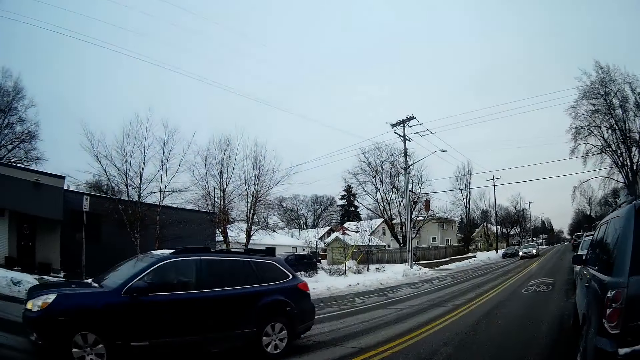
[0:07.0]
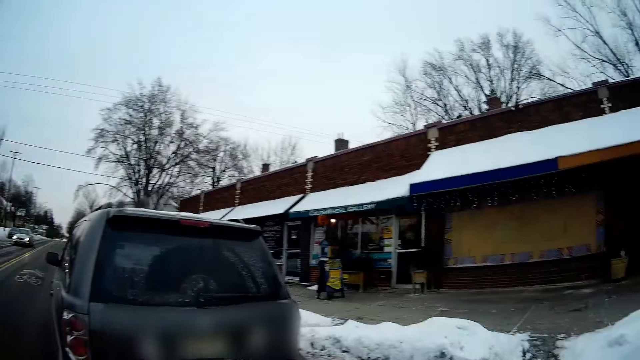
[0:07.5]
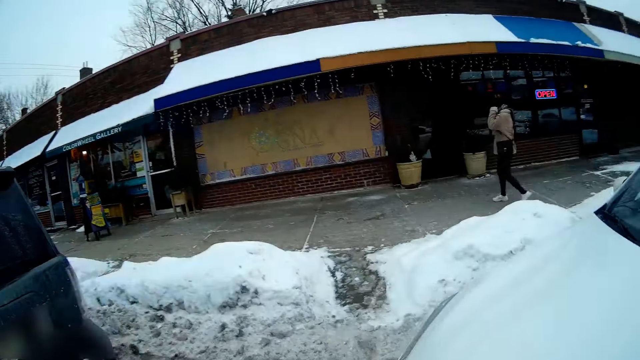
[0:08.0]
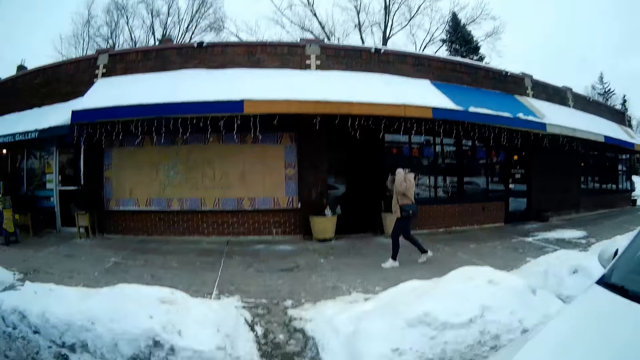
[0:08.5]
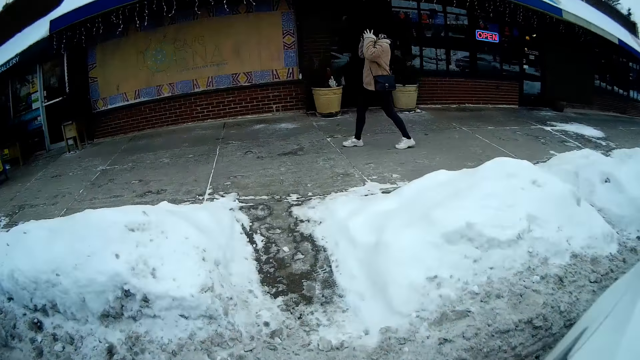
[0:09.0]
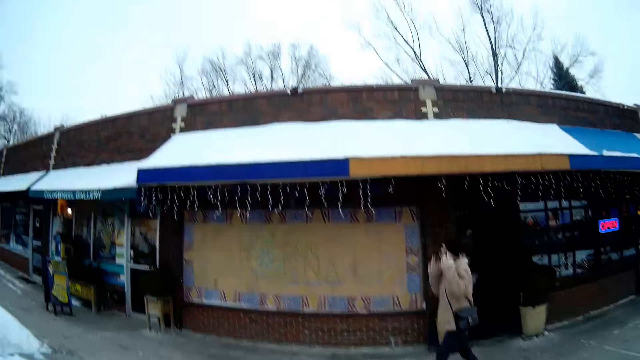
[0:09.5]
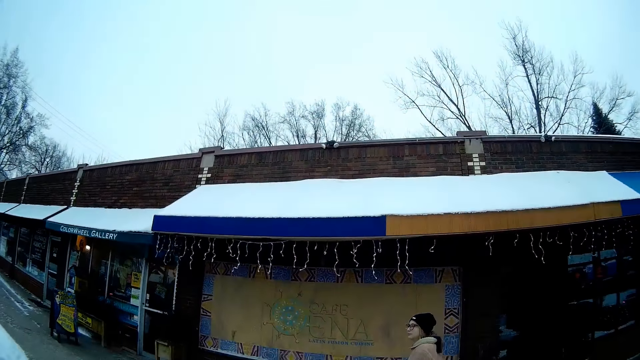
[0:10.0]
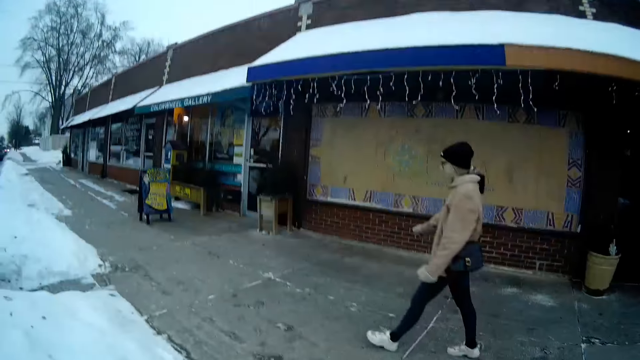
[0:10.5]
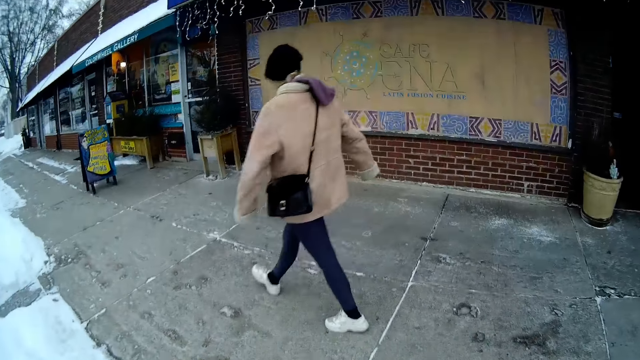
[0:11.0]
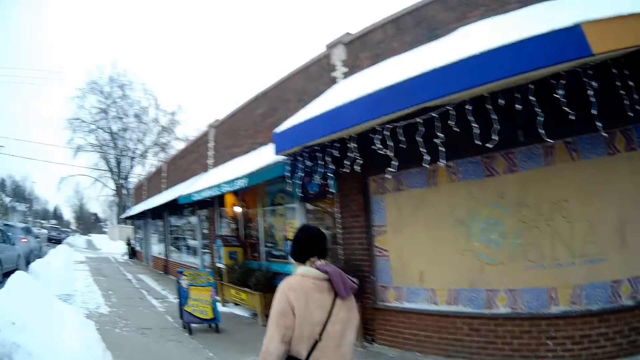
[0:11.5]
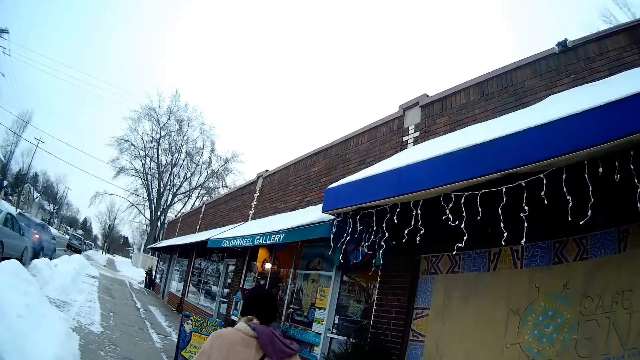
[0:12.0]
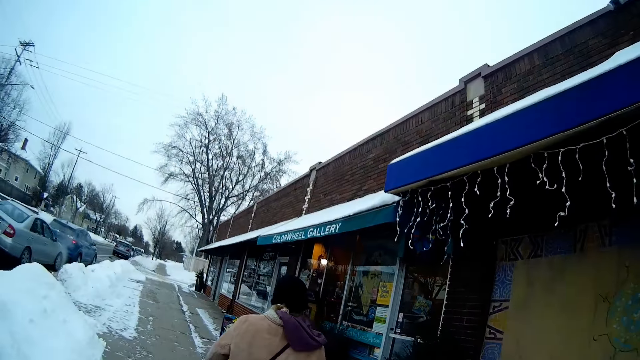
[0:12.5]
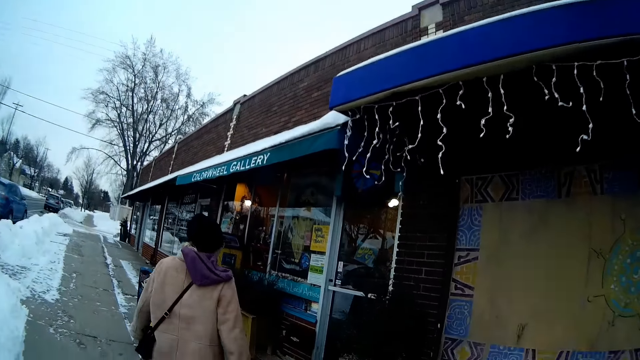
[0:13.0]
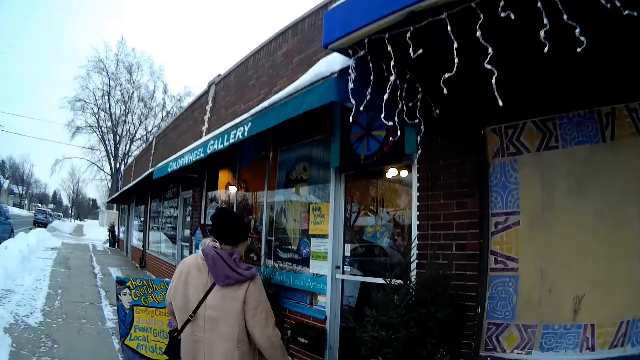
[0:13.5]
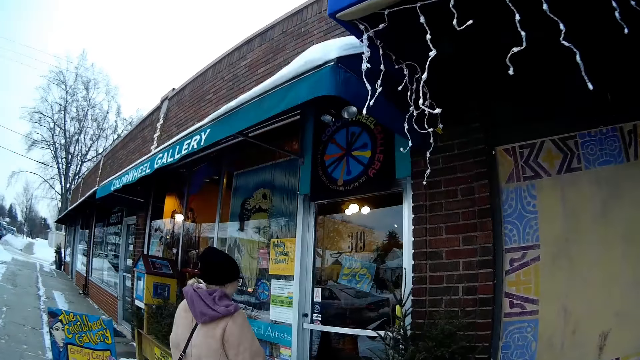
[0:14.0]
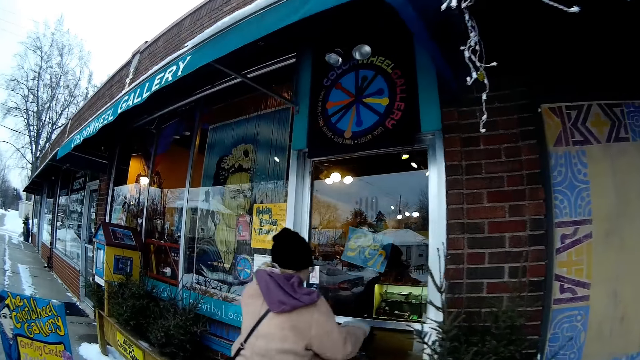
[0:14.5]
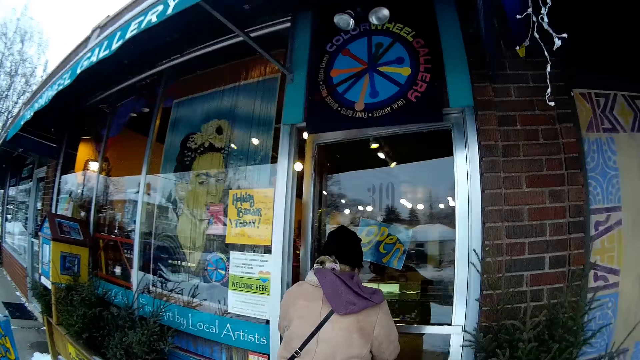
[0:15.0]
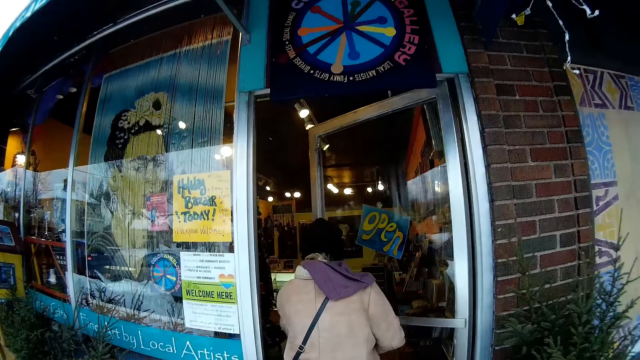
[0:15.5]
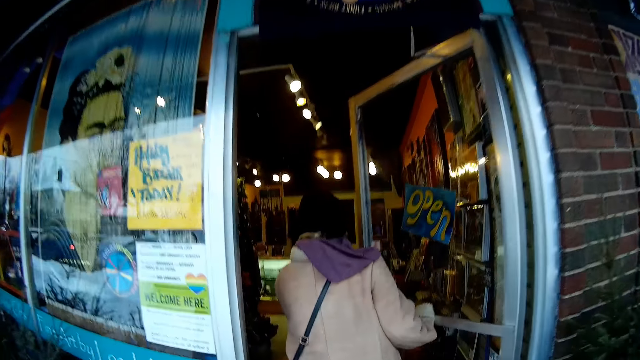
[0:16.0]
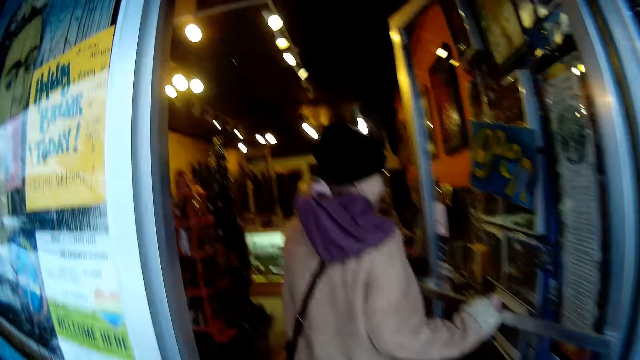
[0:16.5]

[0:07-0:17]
A girl walks next to the shops. The camera wearer walks behind the girl. The girl opens the door to a grocery store or gallery store with her hands, and walks into the grocery store.

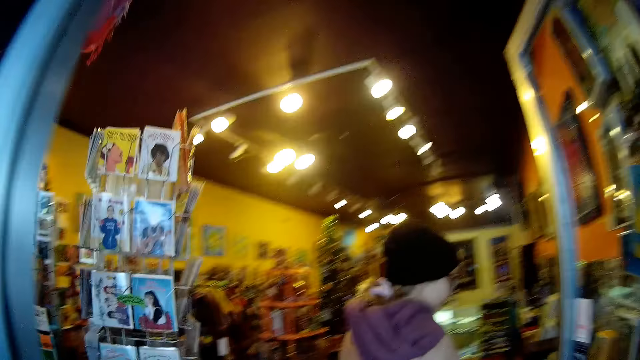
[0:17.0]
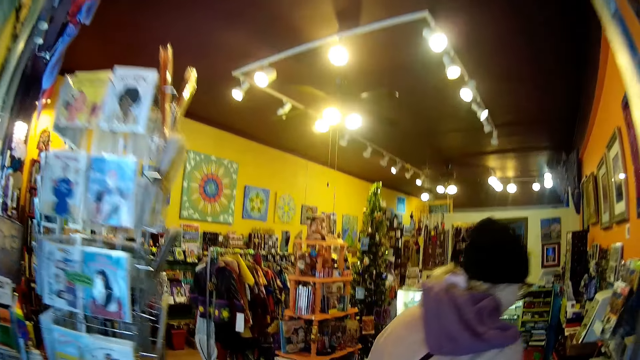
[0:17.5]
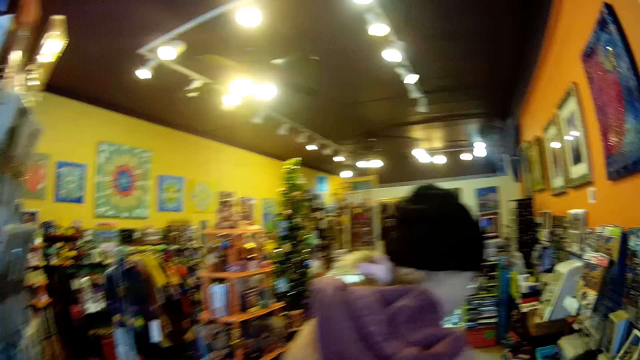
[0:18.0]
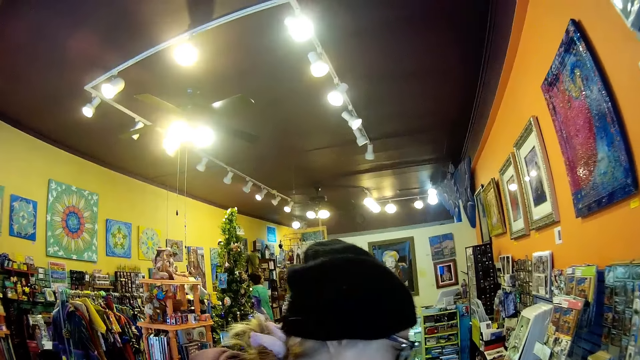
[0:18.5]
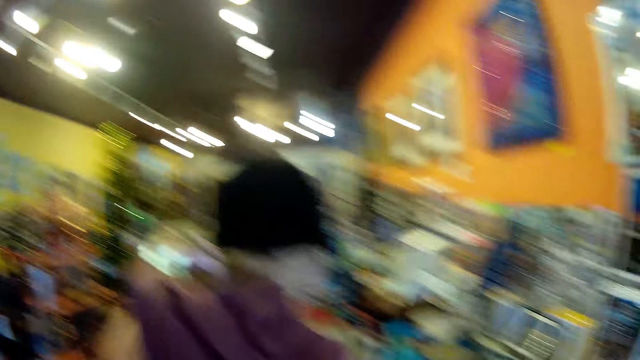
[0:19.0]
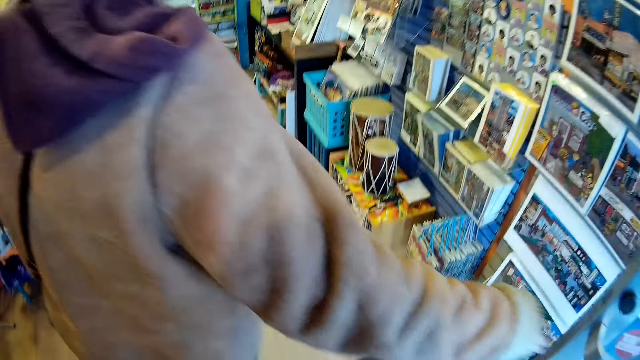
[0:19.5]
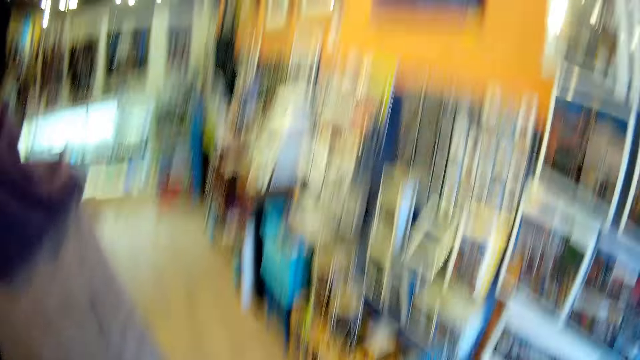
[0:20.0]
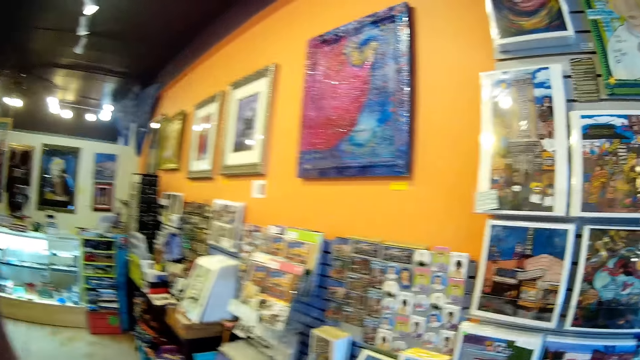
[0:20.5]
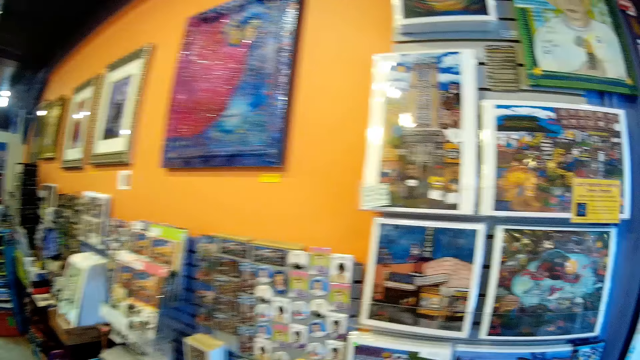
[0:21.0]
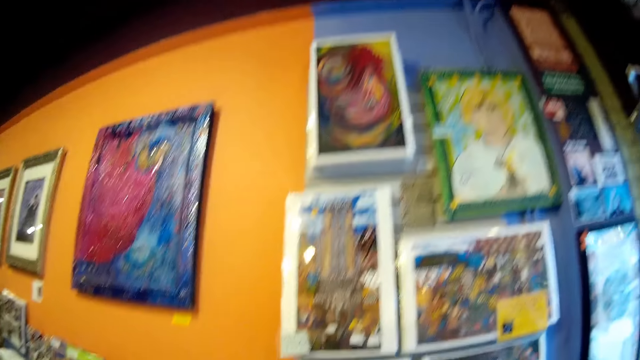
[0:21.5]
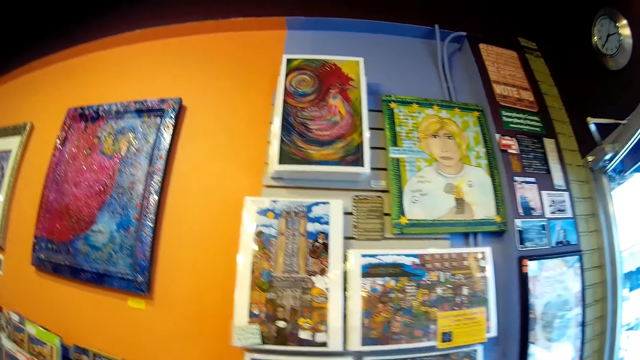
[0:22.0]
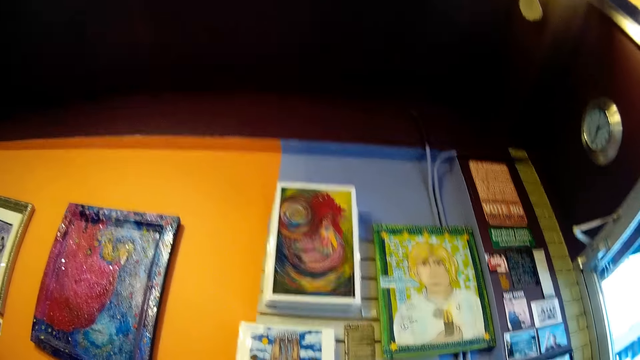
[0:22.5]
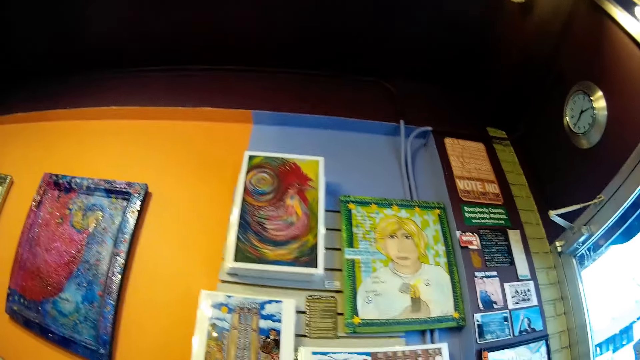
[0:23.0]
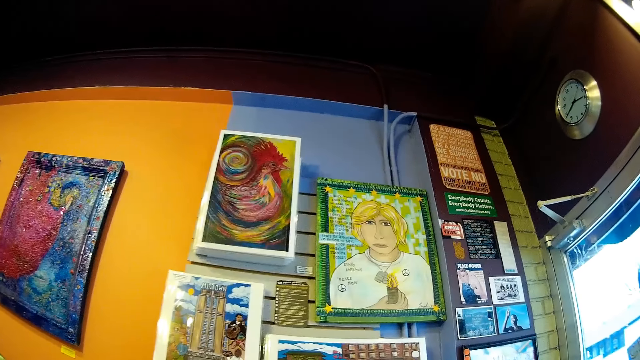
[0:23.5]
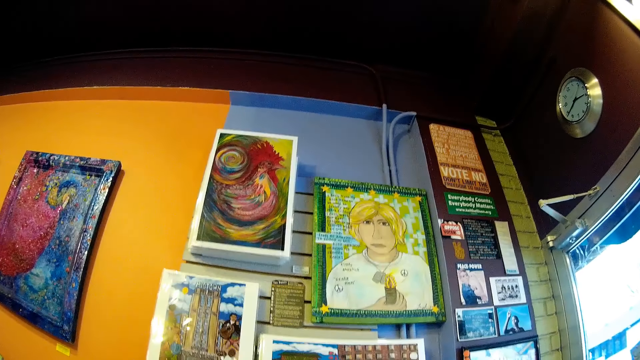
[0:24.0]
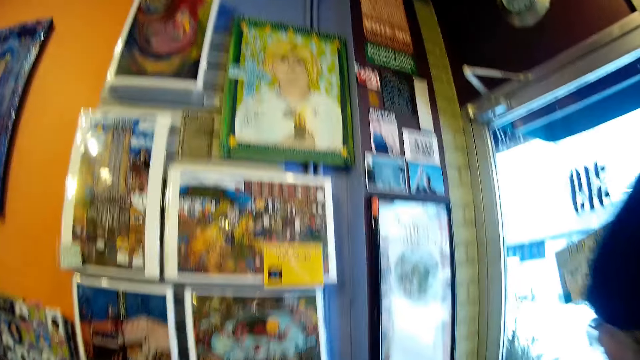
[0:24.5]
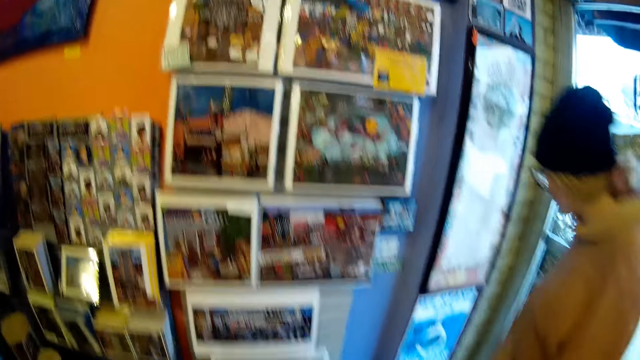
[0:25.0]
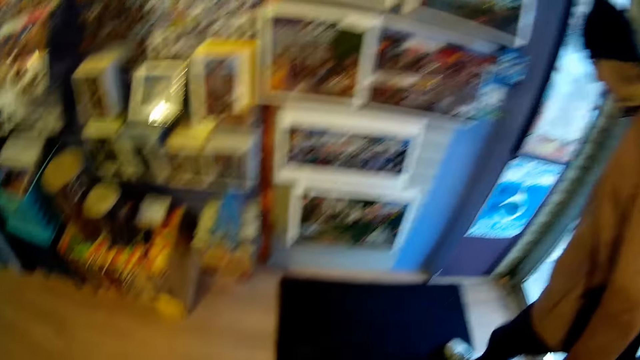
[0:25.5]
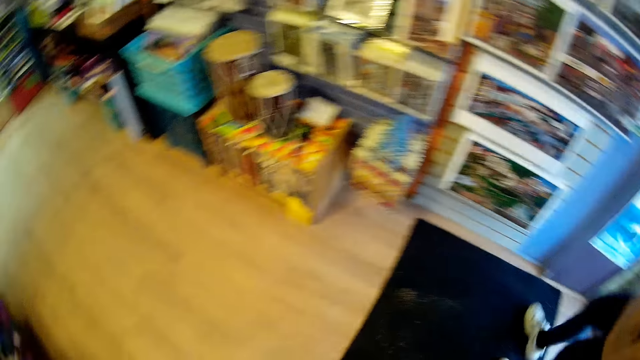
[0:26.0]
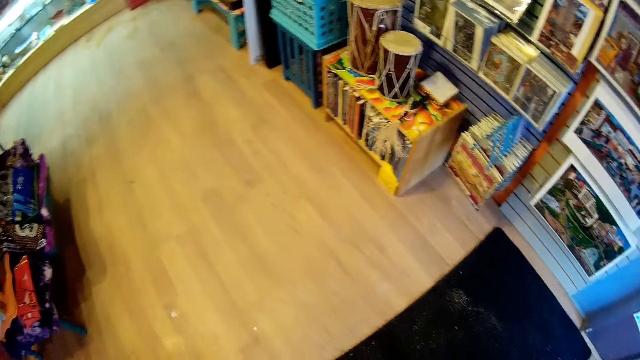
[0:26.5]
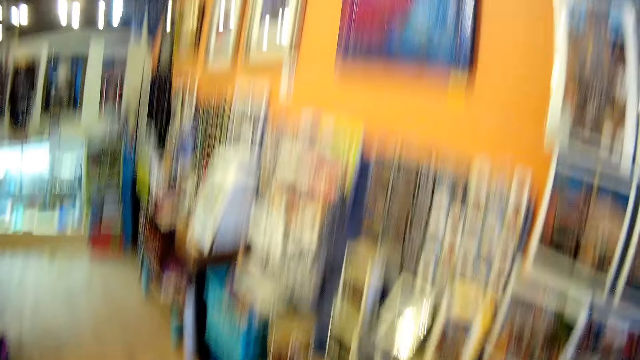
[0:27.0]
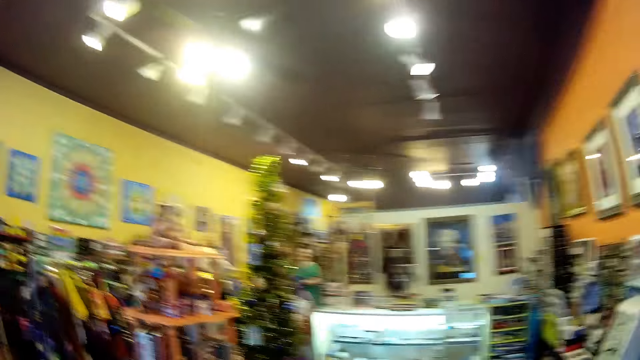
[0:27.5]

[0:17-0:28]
The camera wearer enters the grocery store or gallery store. The girl closes the door of the gallery store and moves in the gallery store. The camera wearer looks at the photos in the gallery store. The girl wipes shoes on the door mat. The camera wearer looks around the gallery store.
